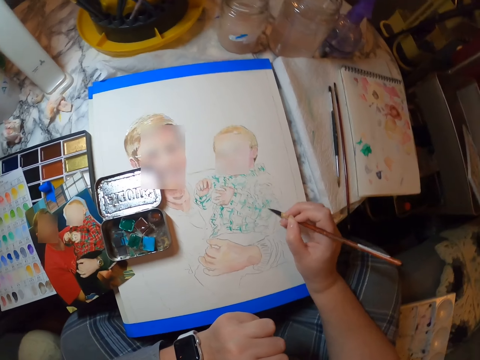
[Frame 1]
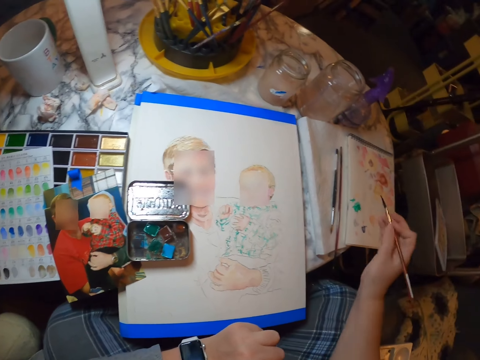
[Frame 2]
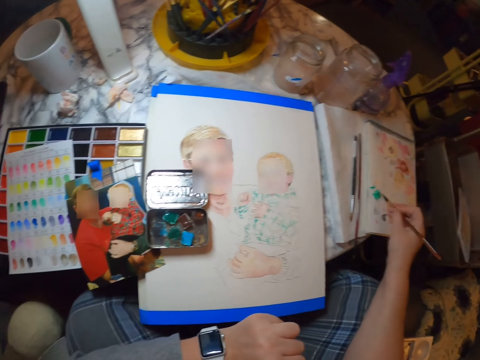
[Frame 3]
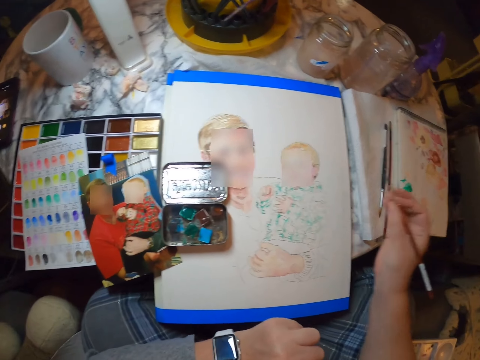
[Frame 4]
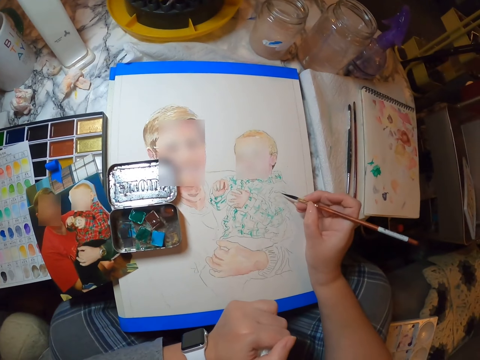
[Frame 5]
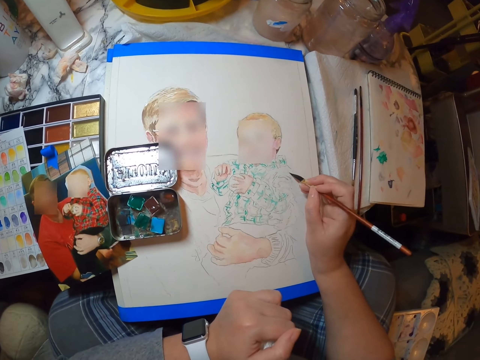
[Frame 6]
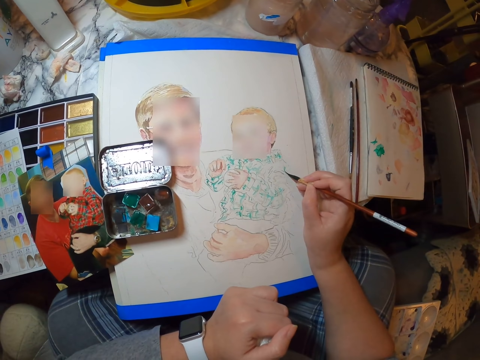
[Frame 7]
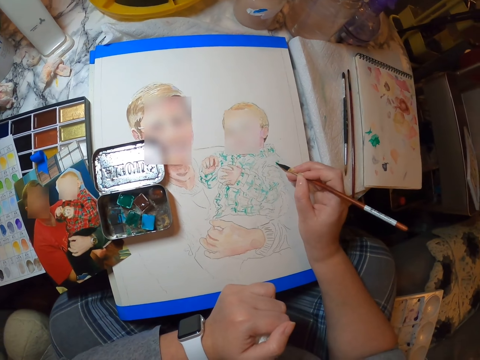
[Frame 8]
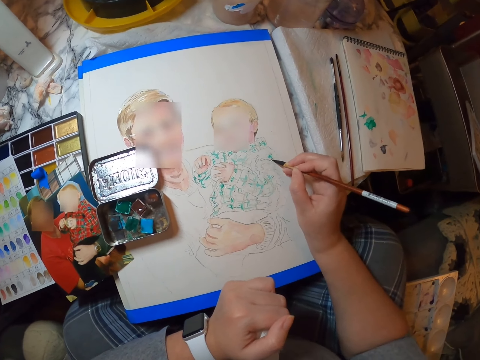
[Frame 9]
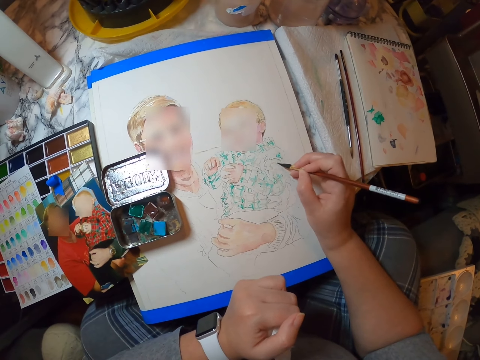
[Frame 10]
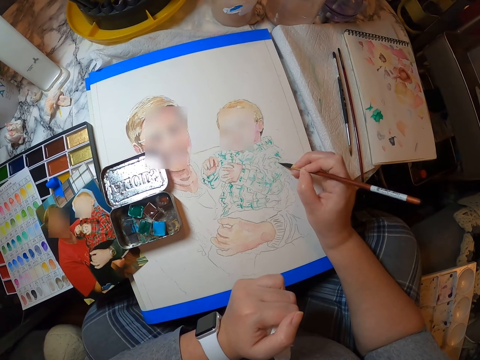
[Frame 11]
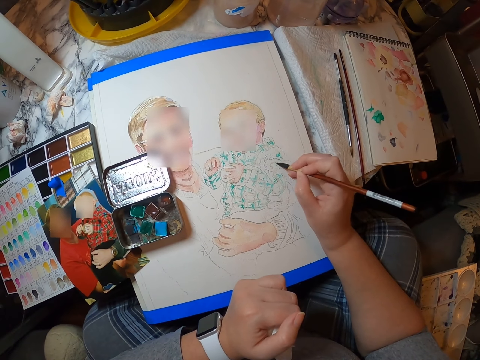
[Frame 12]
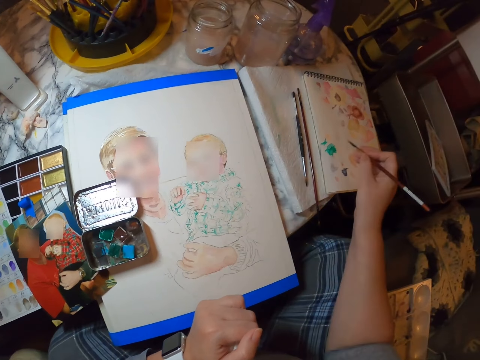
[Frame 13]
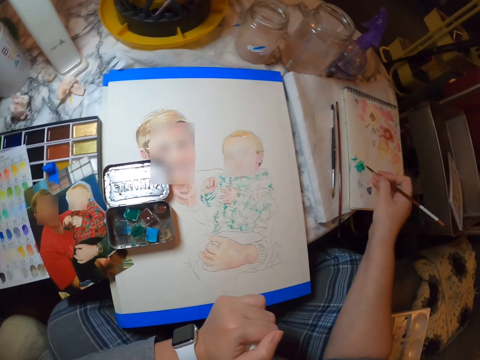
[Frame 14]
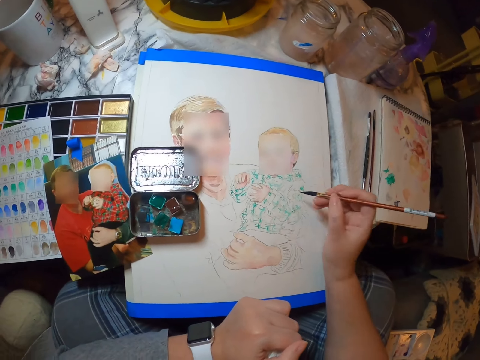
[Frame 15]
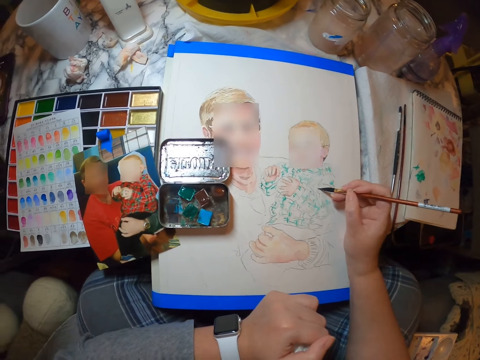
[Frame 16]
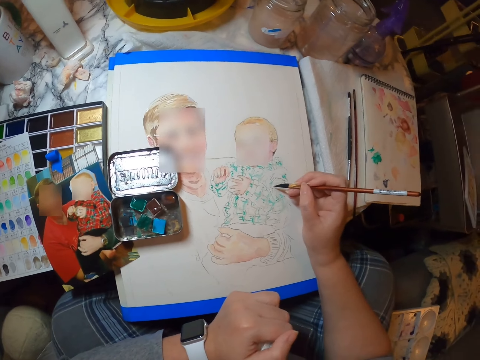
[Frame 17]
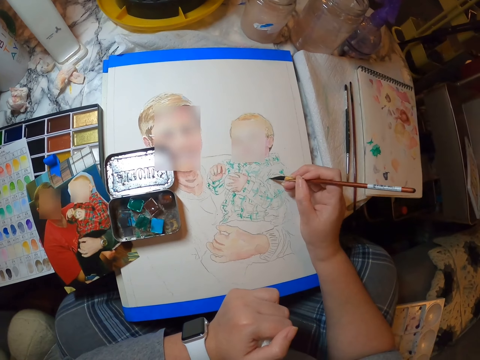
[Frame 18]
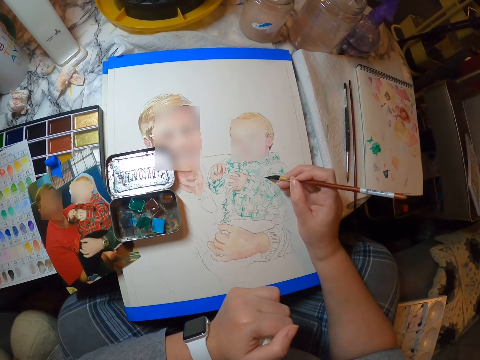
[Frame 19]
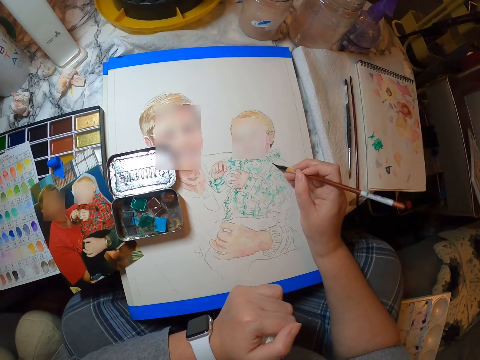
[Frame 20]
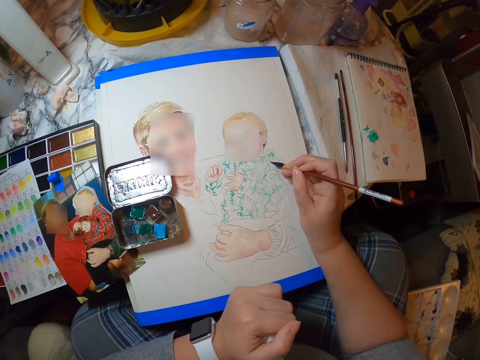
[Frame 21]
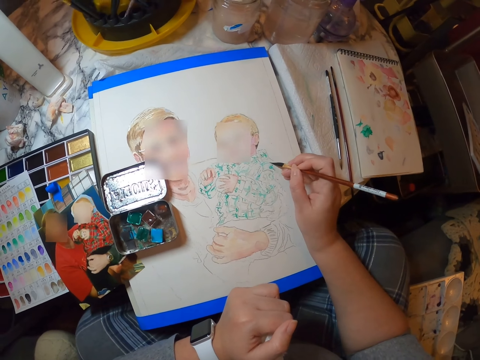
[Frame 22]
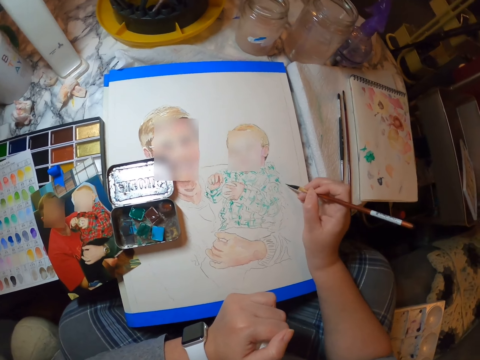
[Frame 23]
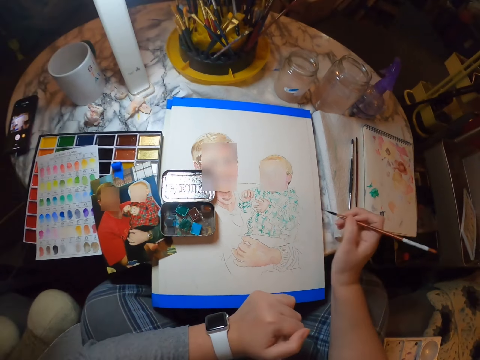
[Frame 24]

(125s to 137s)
The camera wearer takes paint. They paint the drawing. They take paint. They paint the drawing.

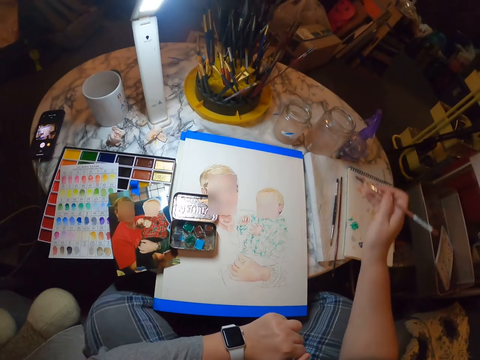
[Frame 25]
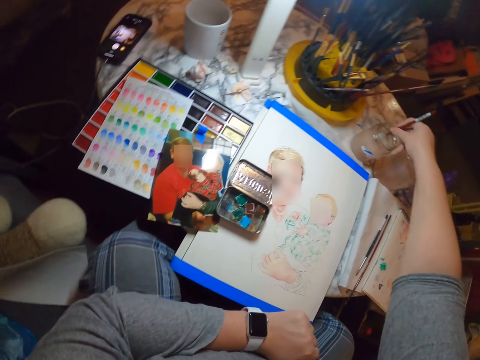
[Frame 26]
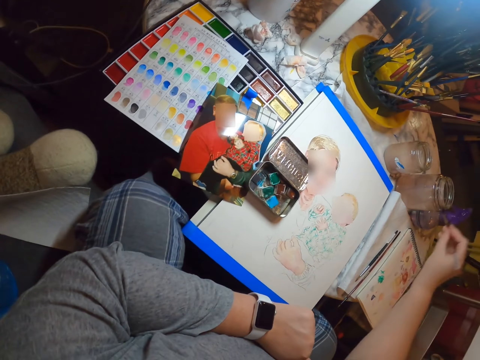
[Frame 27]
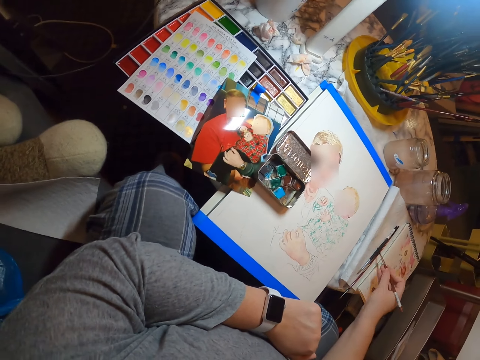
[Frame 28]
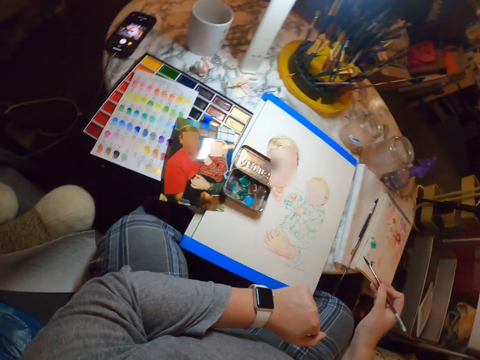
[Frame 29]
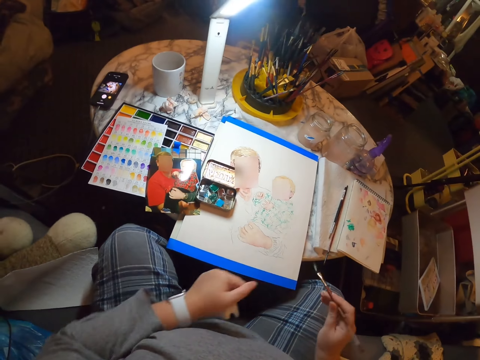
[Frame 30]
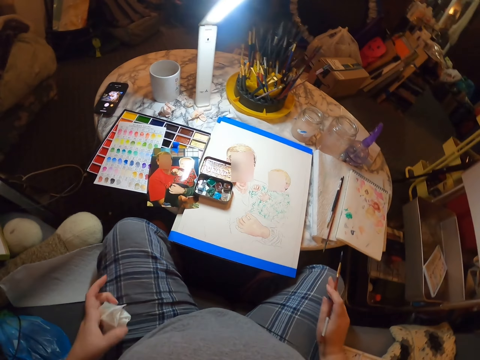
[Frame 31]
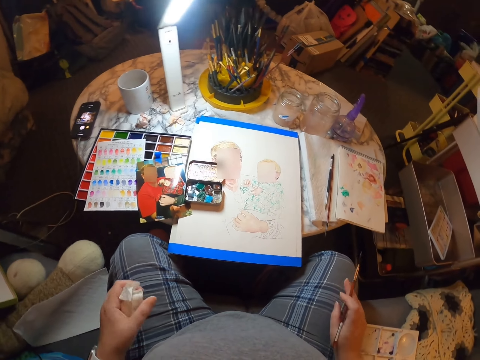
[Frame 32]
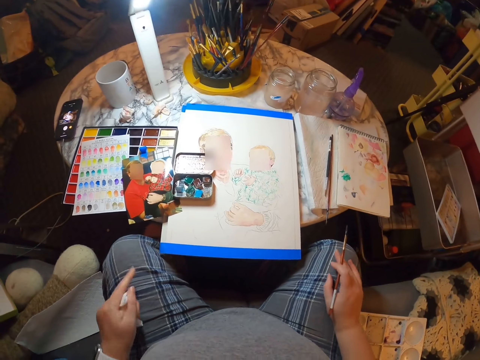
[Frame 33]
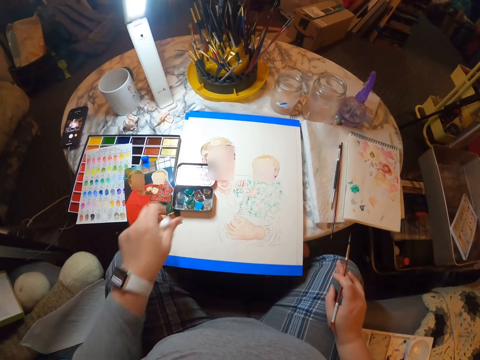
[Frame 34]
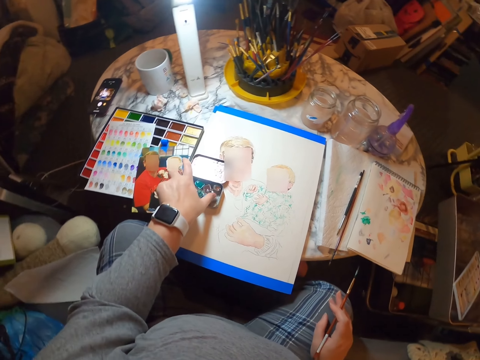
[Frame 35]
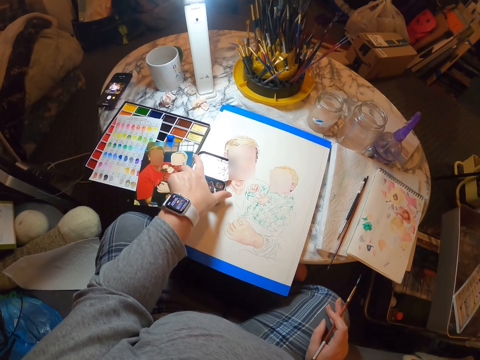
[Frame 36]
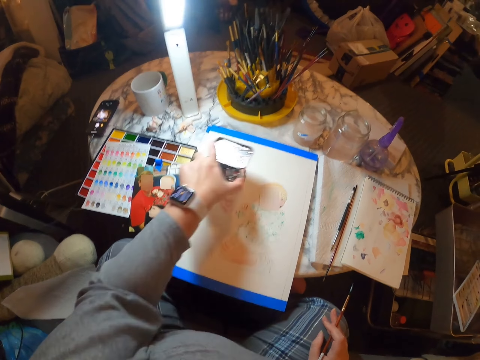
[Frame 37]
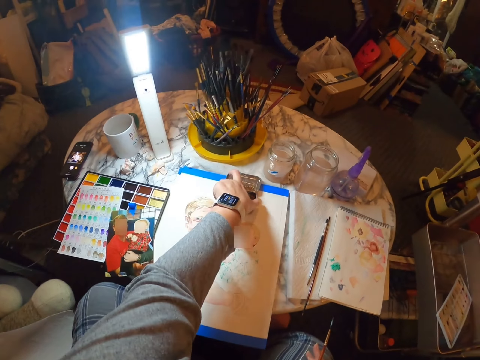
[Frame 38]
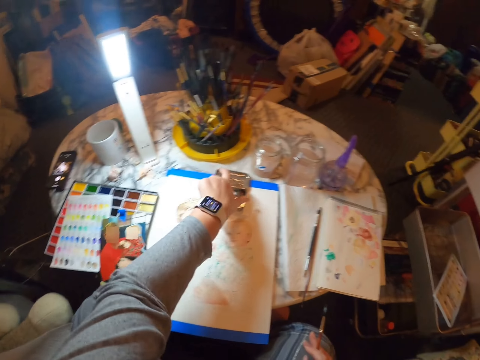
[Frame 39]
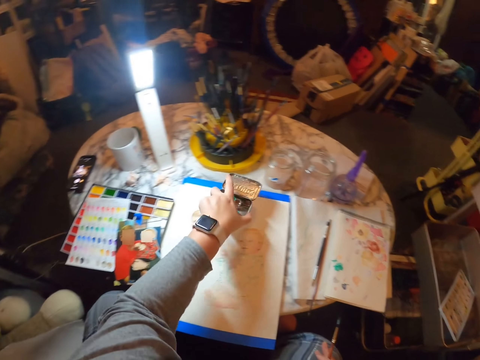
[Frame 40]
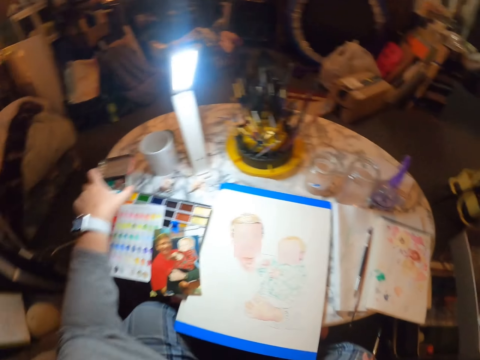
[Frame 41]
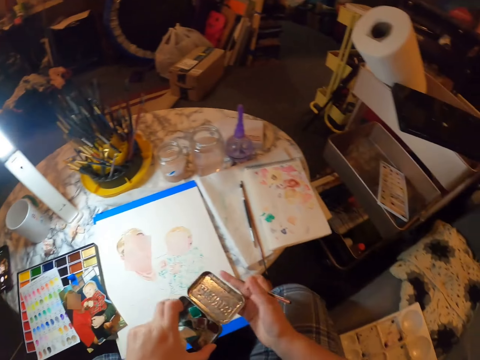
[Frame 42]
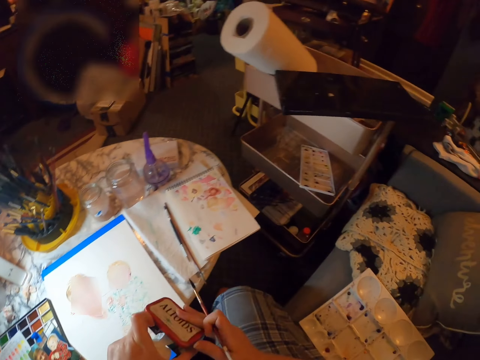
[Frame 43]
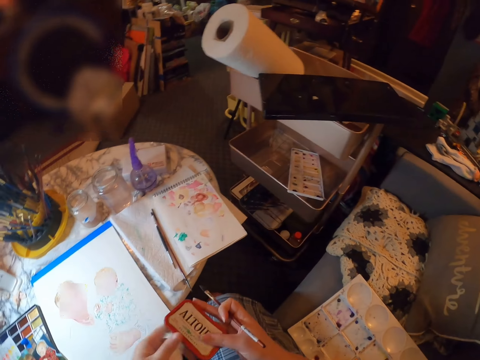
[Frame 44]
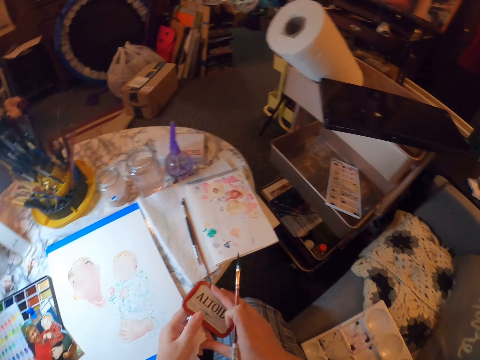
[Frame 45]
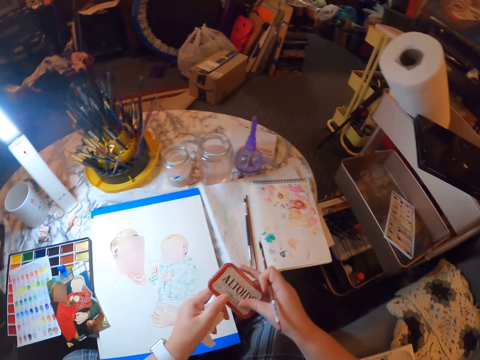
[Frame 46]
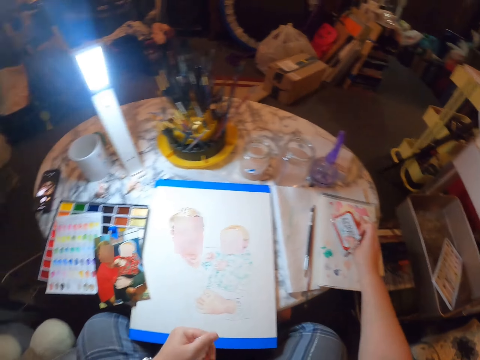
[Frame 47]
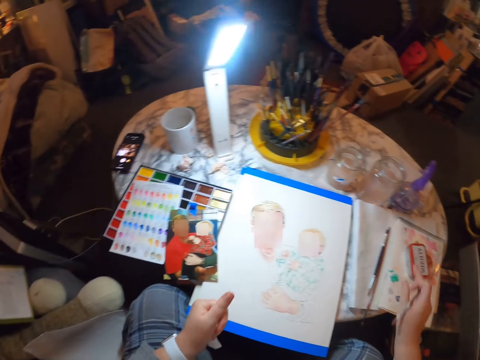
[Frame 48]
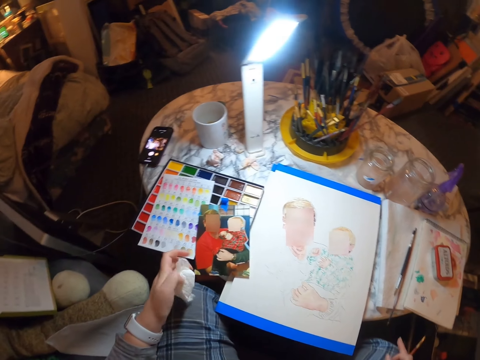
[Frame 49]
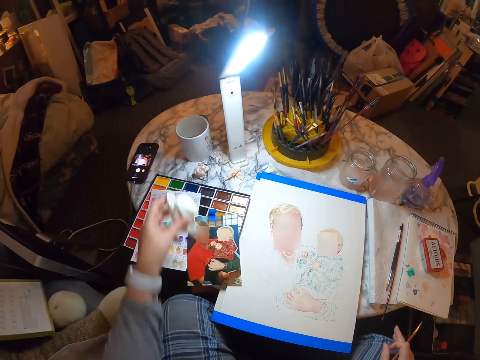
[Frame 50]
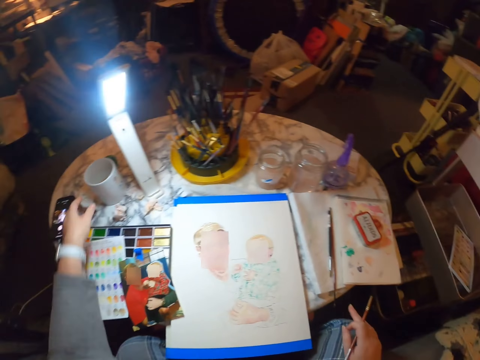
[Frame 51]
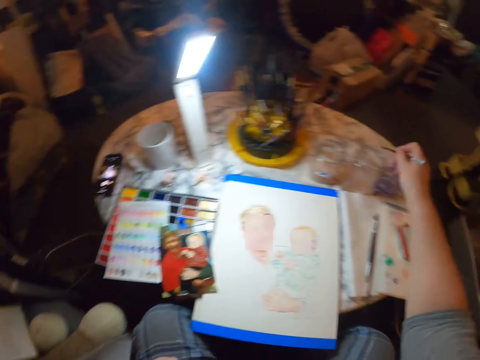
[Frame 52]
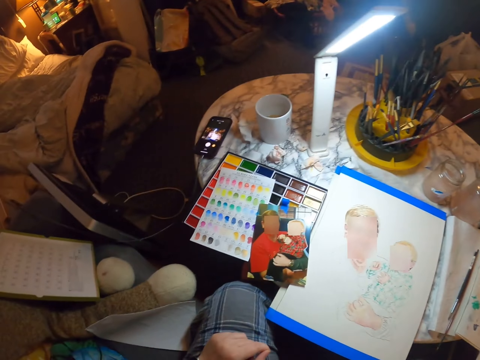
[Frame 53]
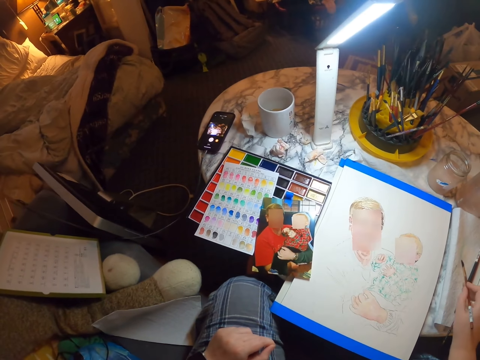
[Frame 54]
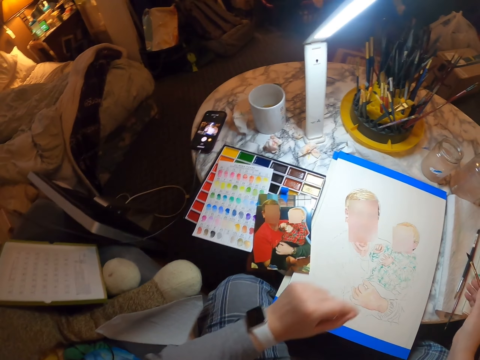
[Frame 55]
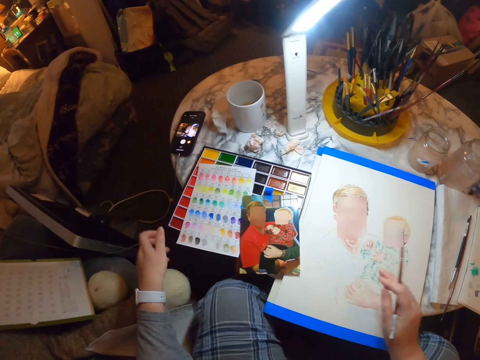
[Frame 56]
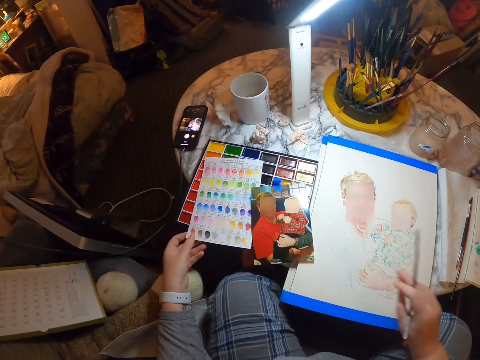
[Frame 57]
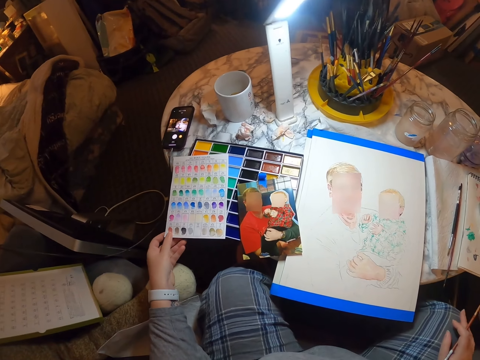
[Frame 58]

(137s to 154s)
The camera wearer dips the brush in a jar. They rub the brush on a book. They look at the drawing. They take a paint set. They put the paint set on the drawing. They take the paint set. They move the paint set on the hand. They close the paint set. They put the paint set on the table. They move a serviette on the hand. They put the serviette on the table. They dip the brush in the jar. They tap the brush on the book. They move a paint sample.
